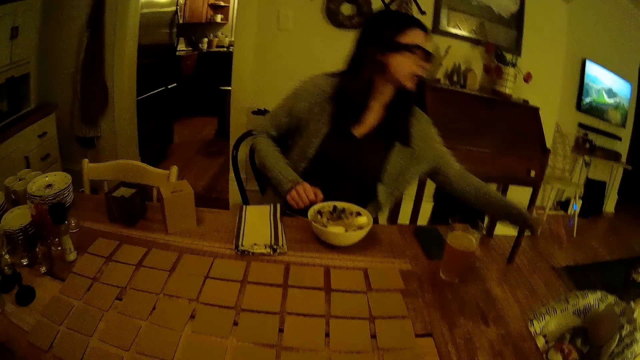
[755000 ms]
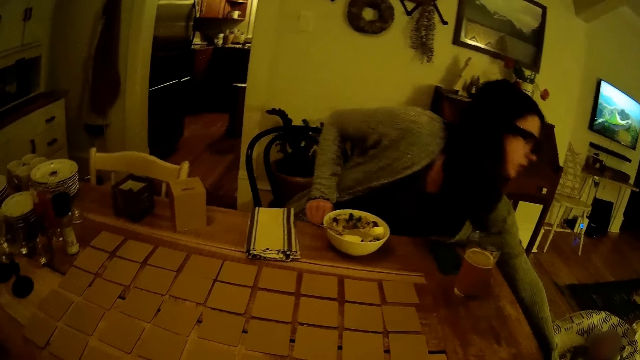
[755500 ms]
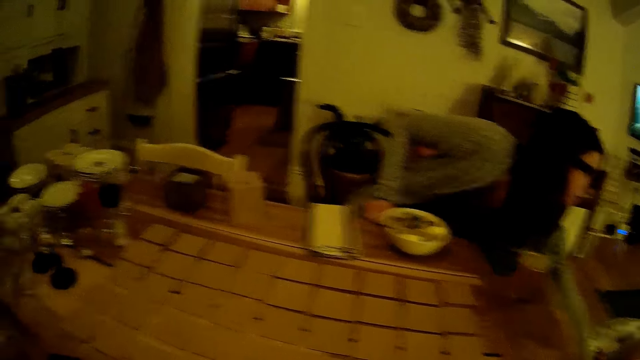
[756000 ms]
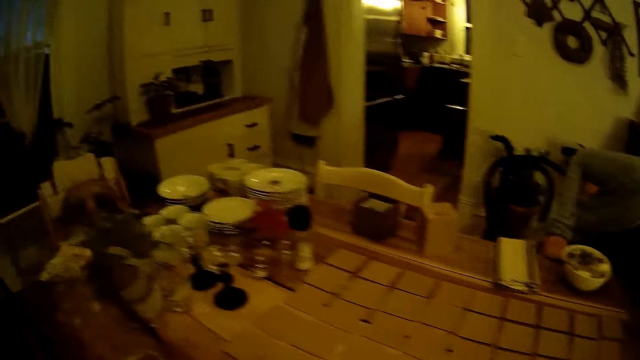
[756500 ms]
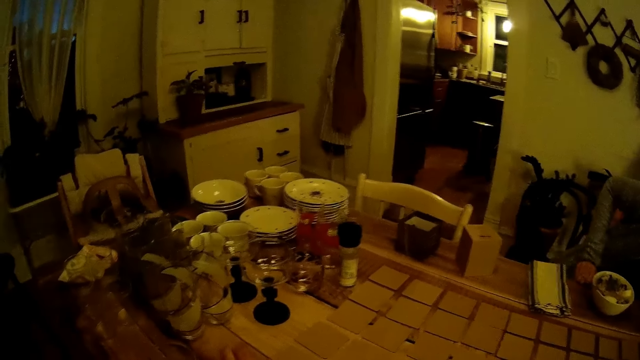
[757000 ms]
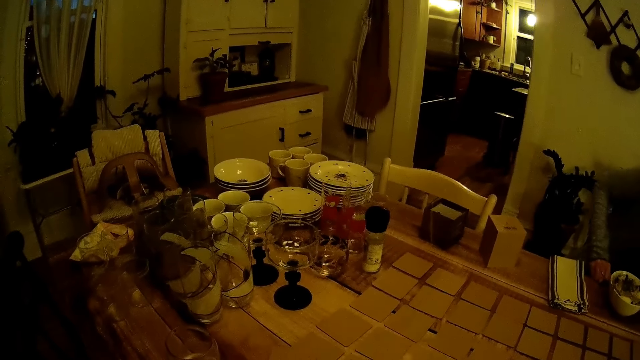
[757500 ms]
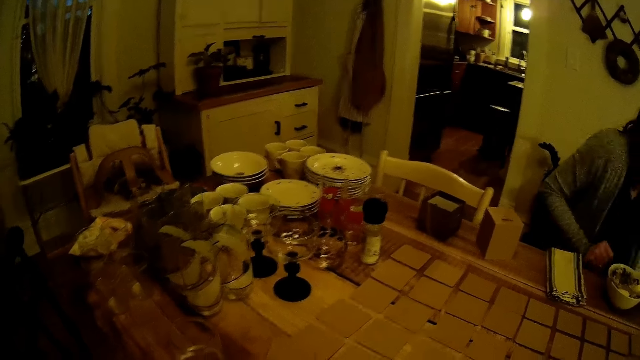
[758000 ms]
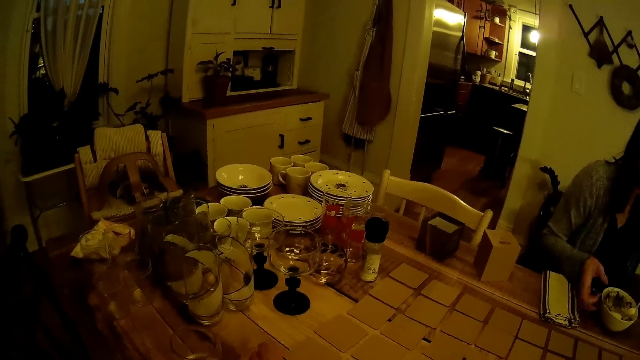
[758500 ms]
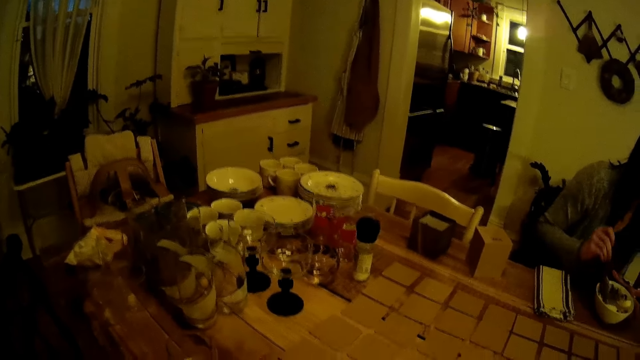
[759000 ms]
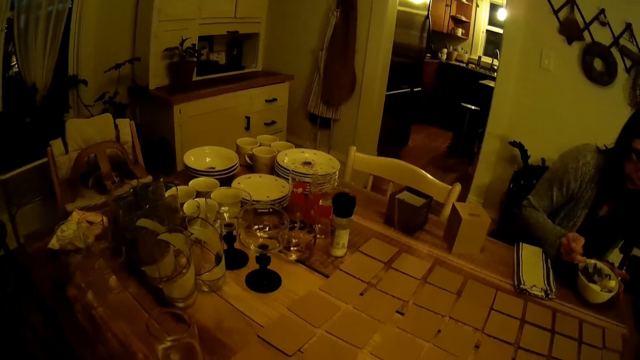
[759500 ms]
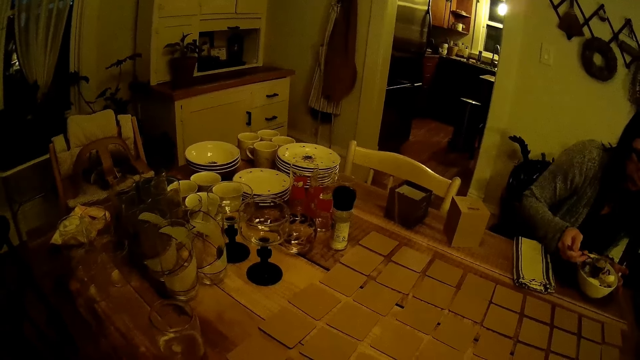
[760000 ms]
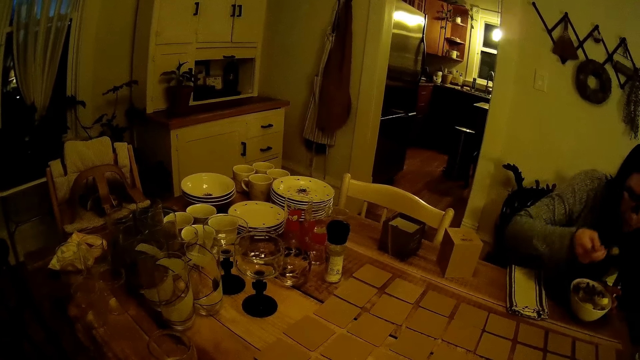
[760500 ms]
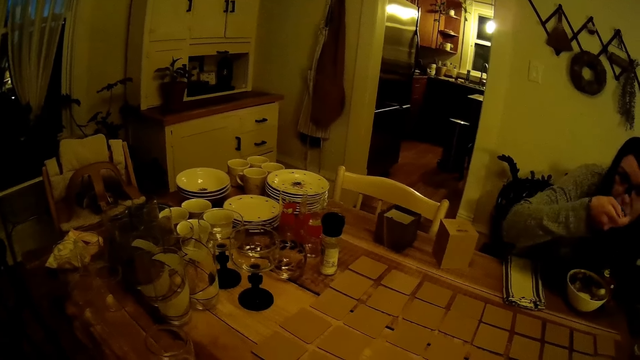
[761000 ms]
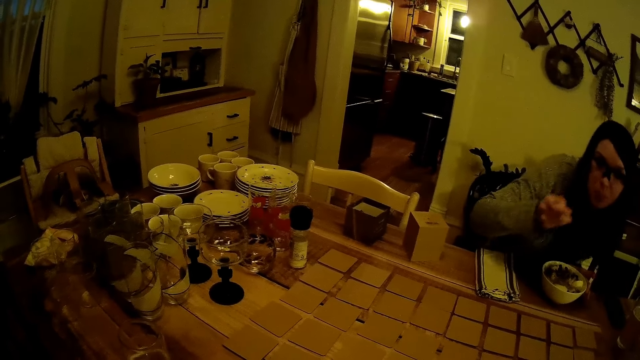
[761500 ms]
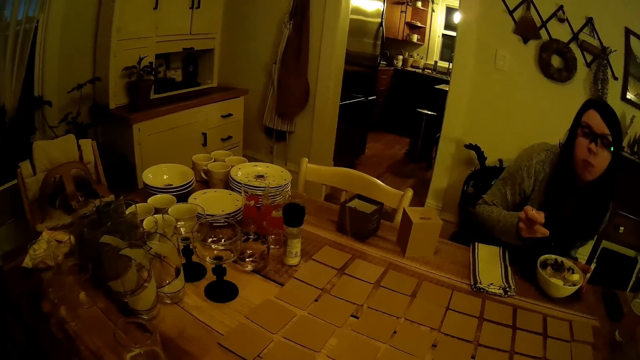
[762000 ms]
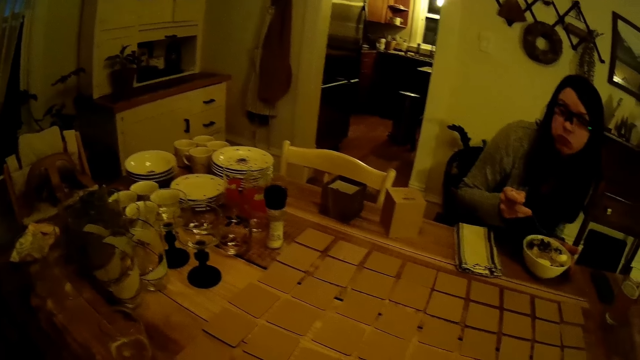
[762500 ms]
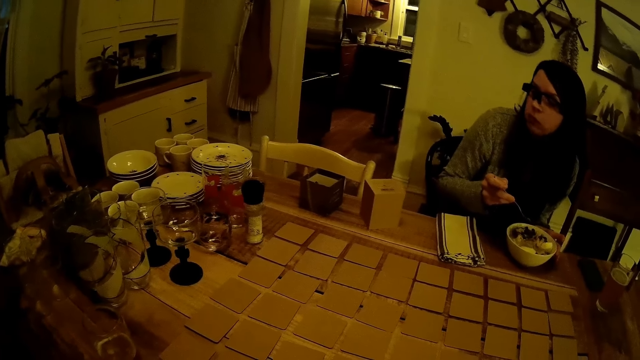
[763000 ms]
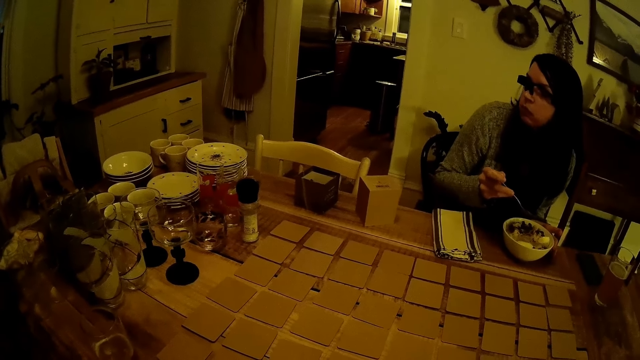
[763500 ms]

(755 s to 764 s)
The woman interacts with a baby. The woman picks something on the floor. The woman picks the spoon with her right hand. The woman scoops food. The woman eats the ramen with the spoon in her right hand.

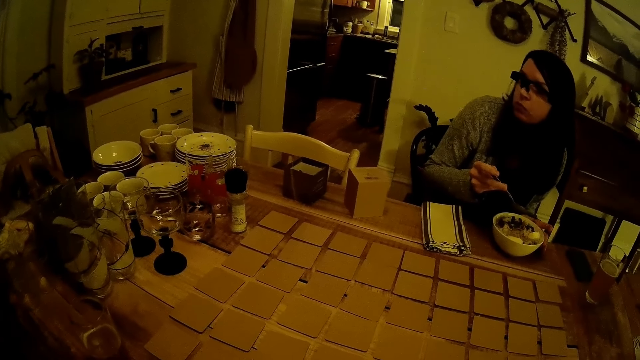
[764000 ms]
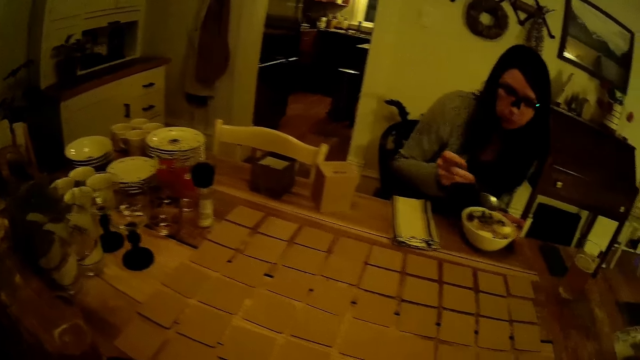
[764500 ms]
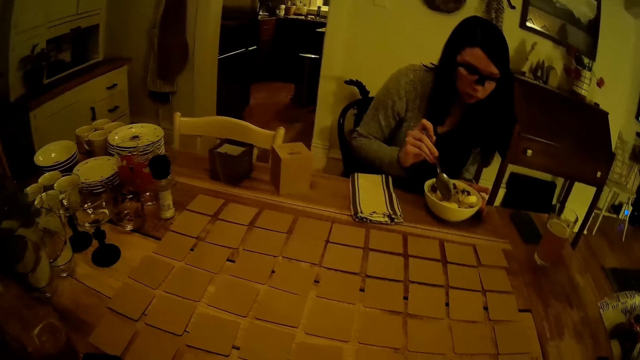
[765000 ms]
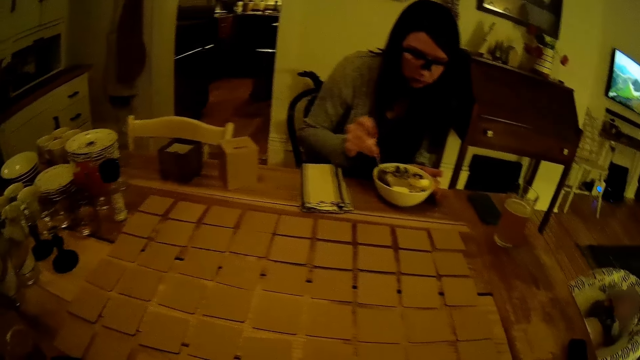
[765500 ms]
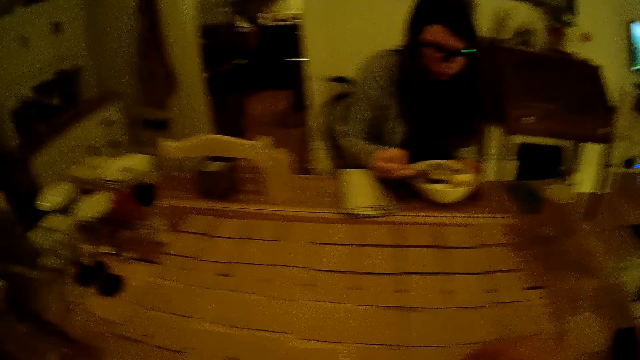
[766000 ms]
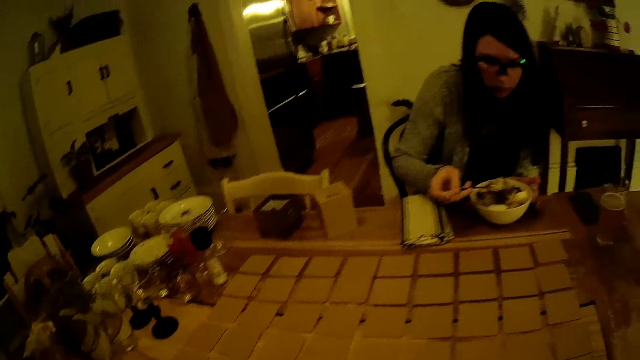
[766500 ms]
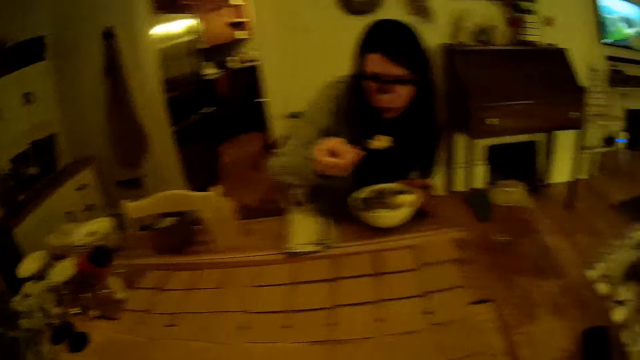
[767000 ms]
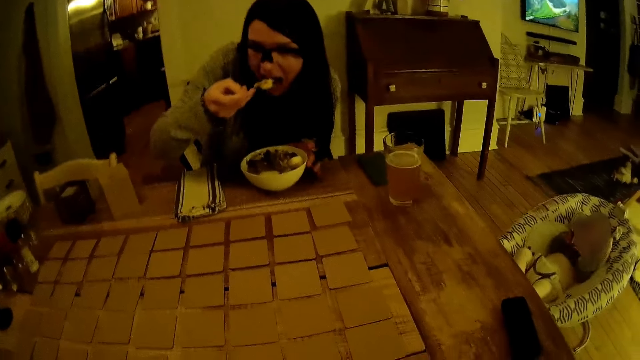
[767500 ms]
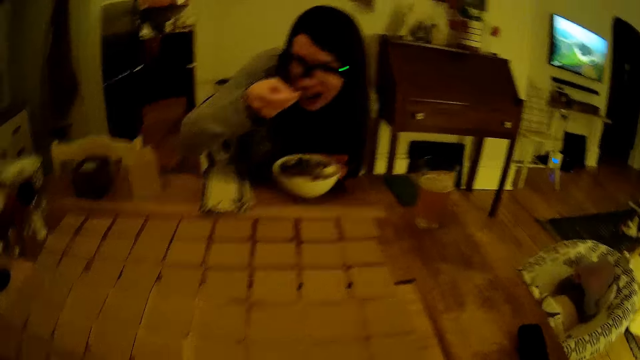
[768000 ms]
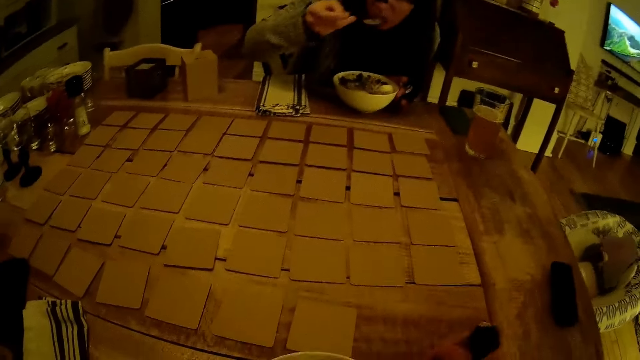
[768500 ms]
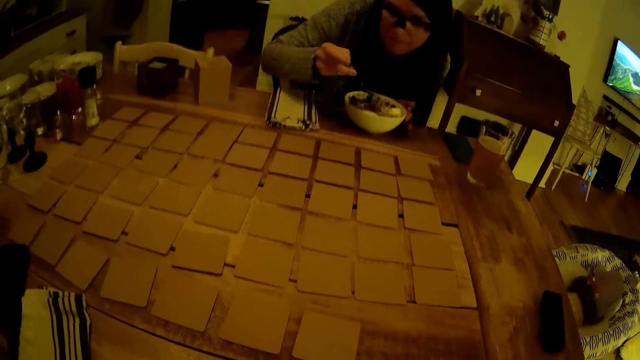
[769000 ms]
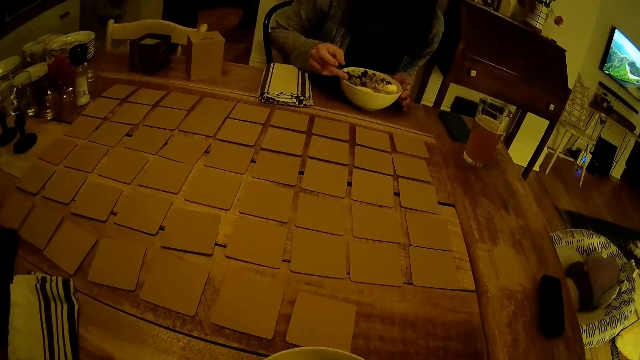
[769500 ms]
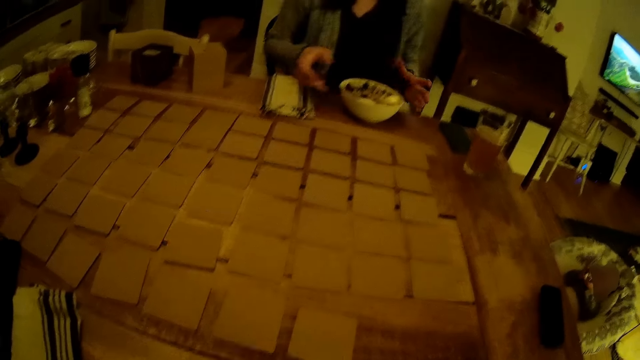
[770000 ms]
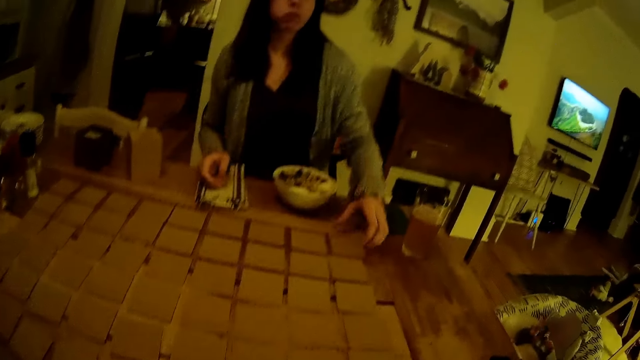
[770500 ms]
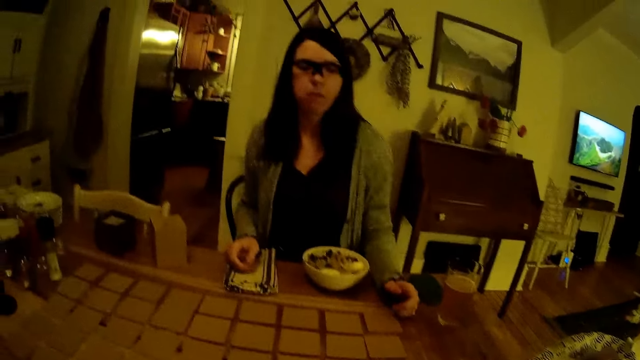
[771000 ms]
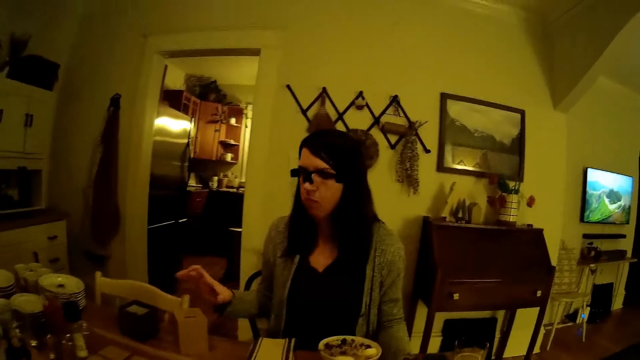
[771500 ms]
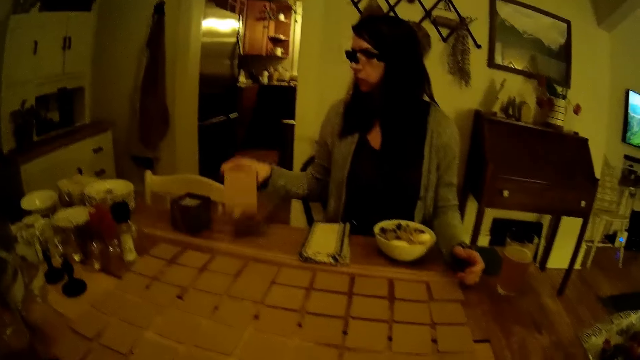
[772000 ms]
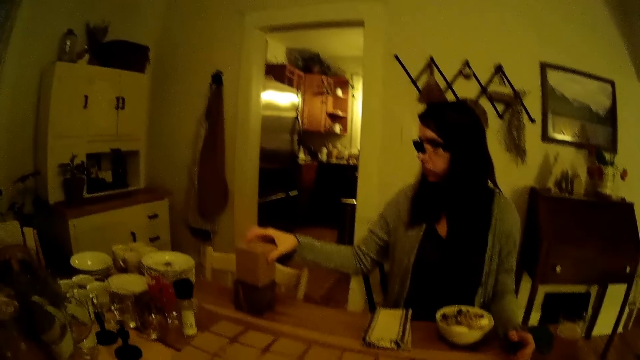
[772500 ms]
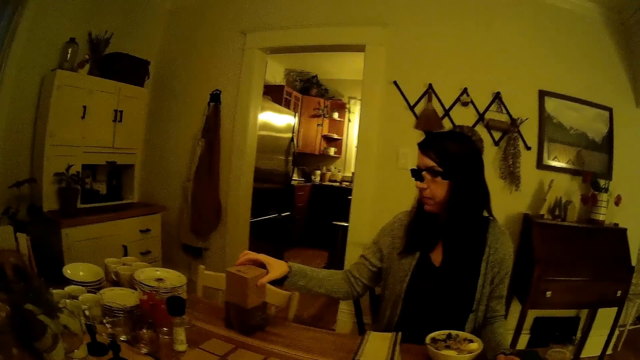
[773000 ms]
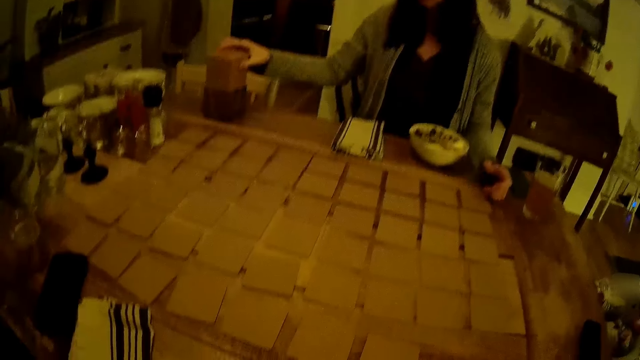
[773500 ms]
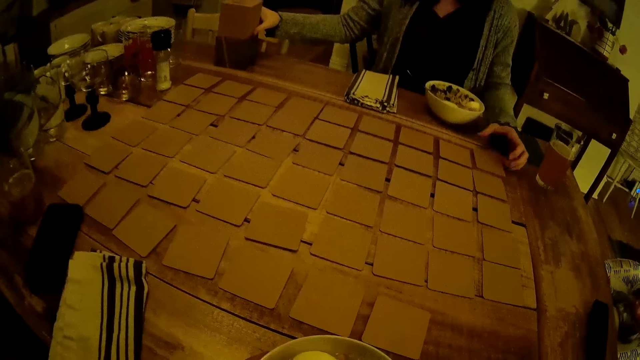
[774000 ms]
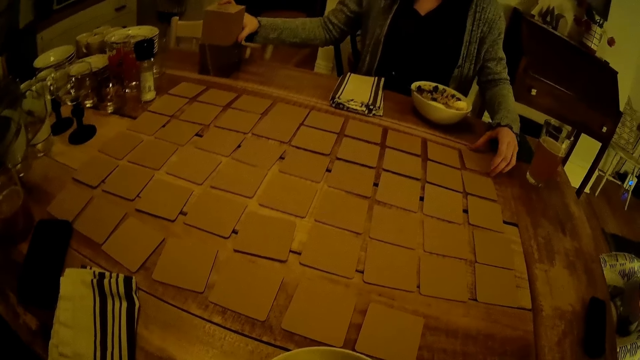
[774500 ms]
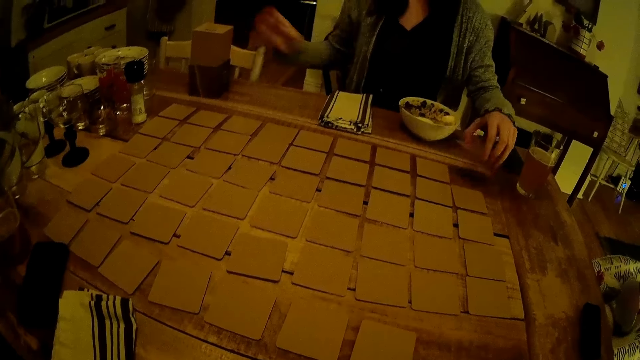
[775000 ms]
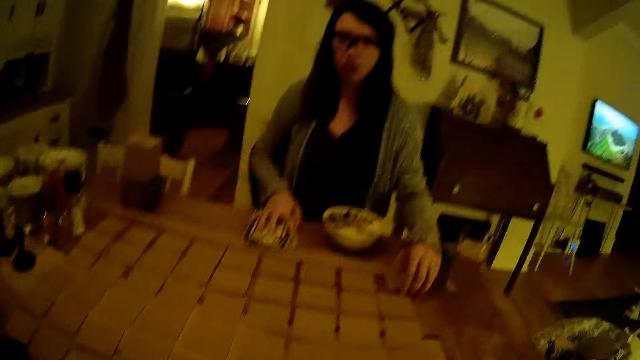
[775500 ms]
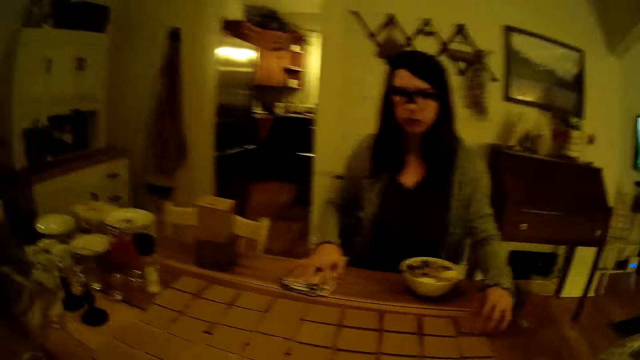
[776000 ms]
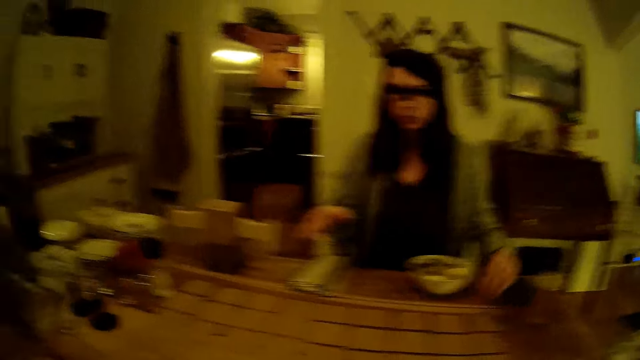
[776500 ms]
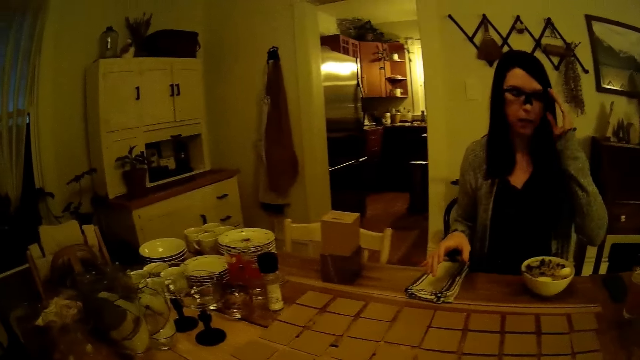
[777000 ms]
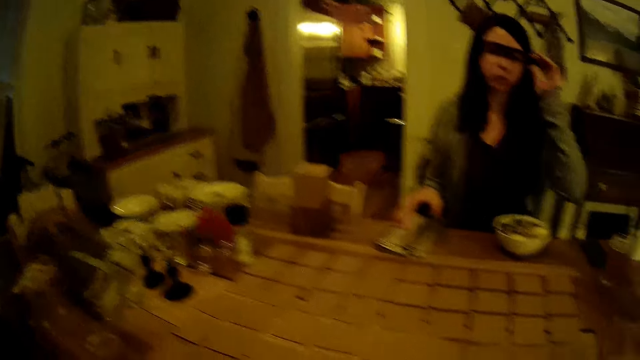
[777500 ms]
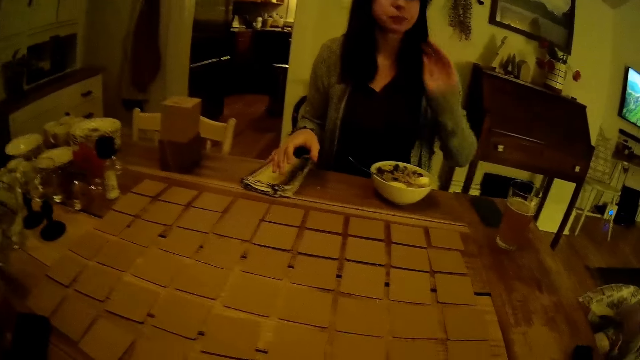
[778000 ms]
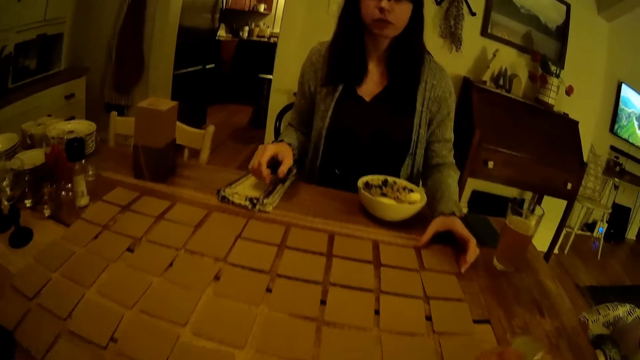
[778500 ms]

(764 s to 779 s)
The woman chews food. The woman scoops the ramen on the bowl with the spoon in her right hand. The woman eats the ramen with the spoon in her right hand. The woman drops the spoon in the plate with her right hand. The camera wearer converses with the woman. The woman picks the box with her right hand. The woman moves something on the table. The woman drops the box with her right hand. The woman picks a card from the table with her left hand. The woman slides the napkin across the table with her right hand. The woman touches the glasses.
